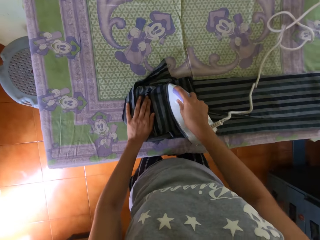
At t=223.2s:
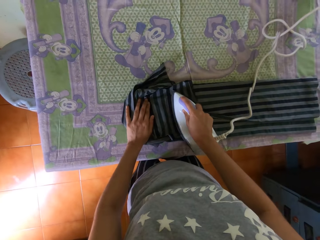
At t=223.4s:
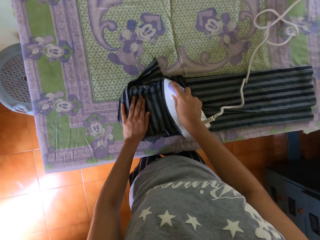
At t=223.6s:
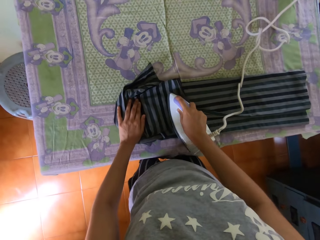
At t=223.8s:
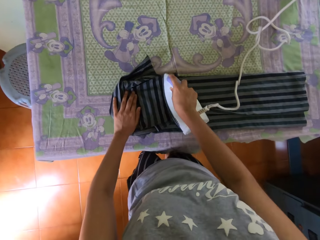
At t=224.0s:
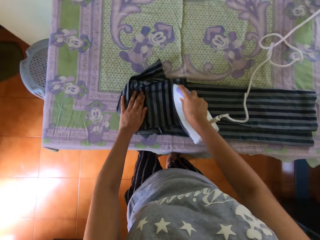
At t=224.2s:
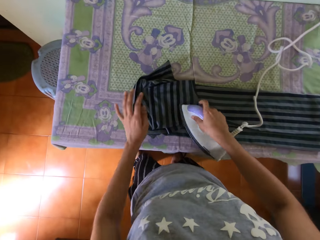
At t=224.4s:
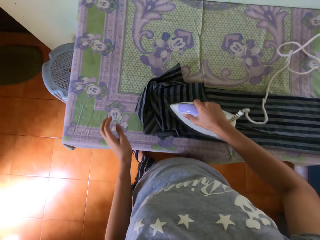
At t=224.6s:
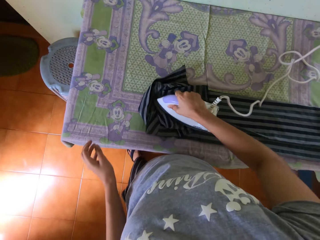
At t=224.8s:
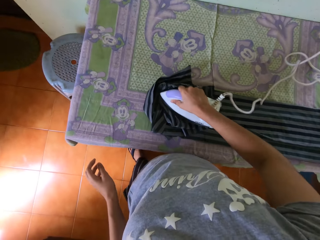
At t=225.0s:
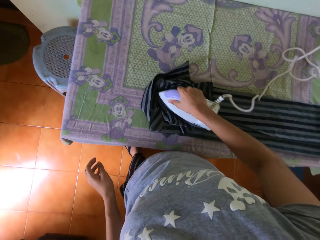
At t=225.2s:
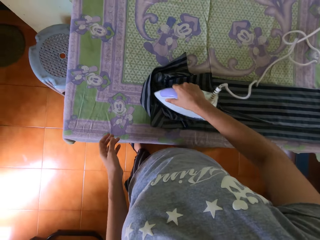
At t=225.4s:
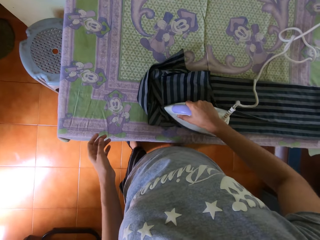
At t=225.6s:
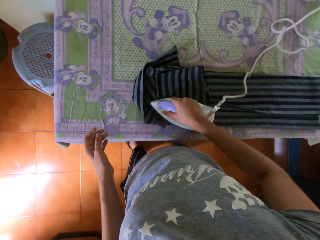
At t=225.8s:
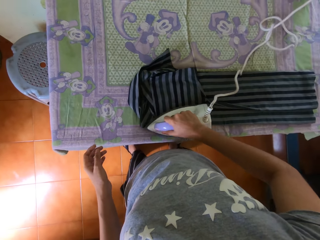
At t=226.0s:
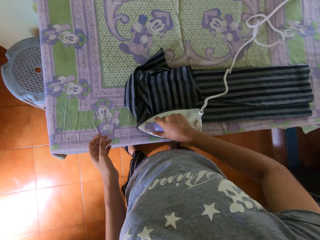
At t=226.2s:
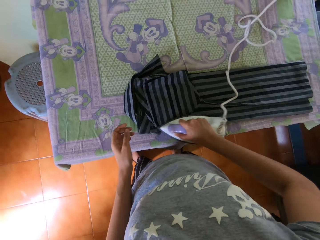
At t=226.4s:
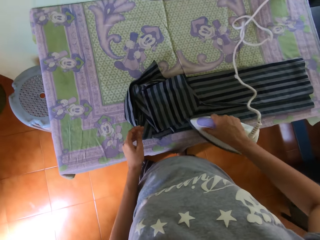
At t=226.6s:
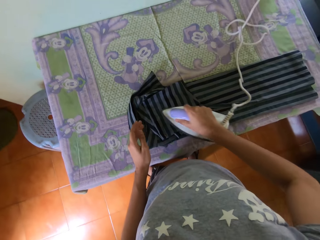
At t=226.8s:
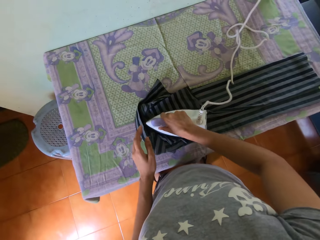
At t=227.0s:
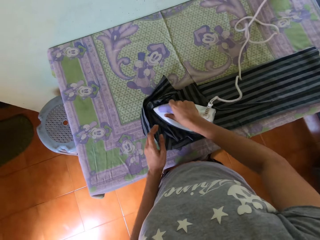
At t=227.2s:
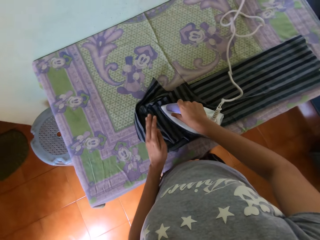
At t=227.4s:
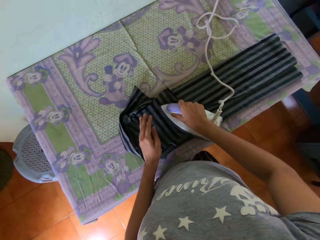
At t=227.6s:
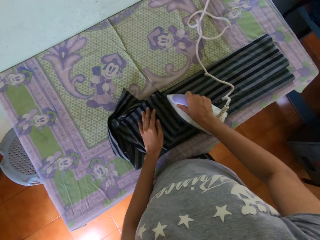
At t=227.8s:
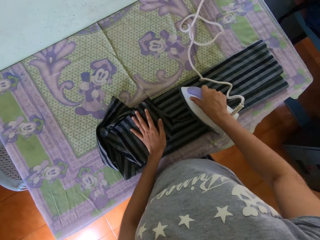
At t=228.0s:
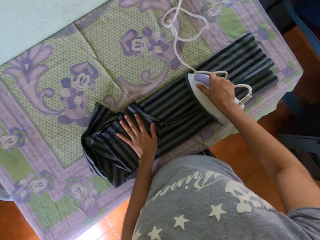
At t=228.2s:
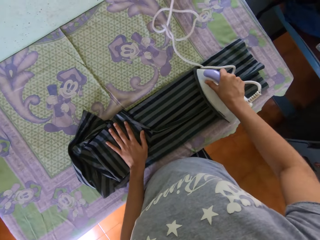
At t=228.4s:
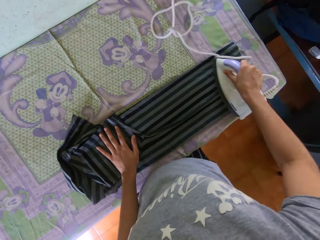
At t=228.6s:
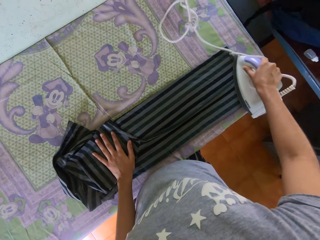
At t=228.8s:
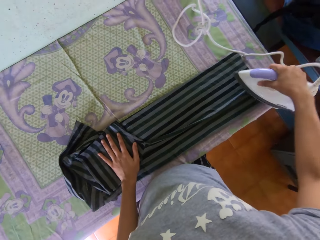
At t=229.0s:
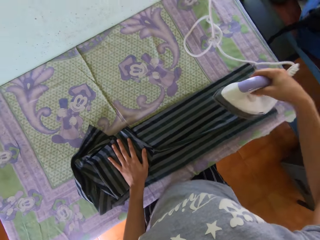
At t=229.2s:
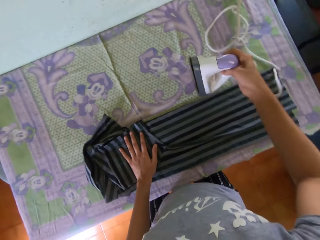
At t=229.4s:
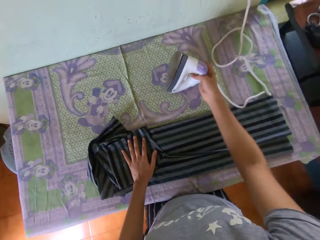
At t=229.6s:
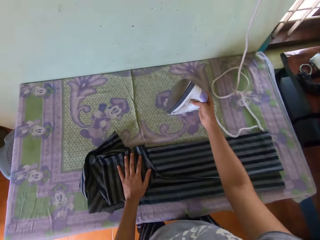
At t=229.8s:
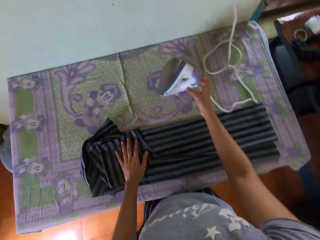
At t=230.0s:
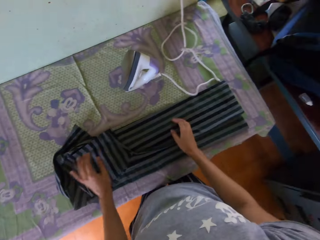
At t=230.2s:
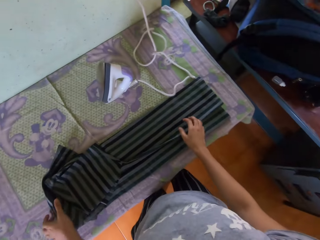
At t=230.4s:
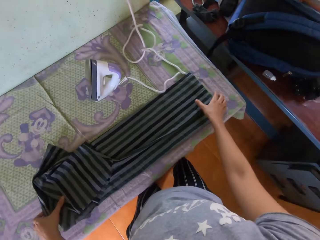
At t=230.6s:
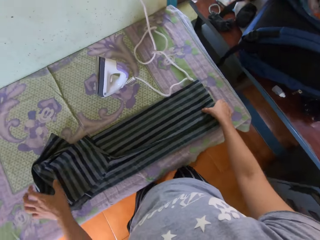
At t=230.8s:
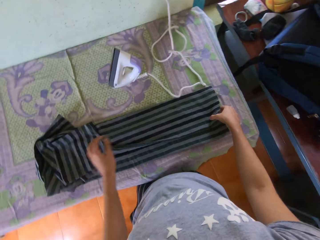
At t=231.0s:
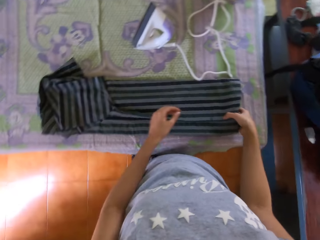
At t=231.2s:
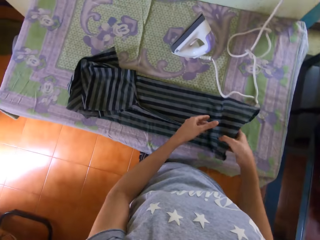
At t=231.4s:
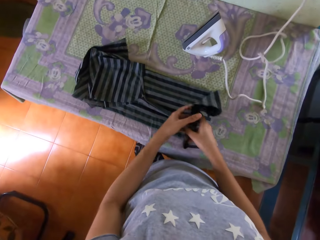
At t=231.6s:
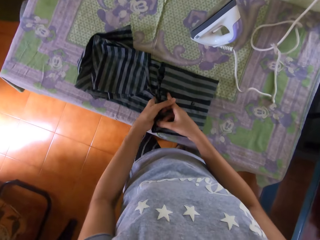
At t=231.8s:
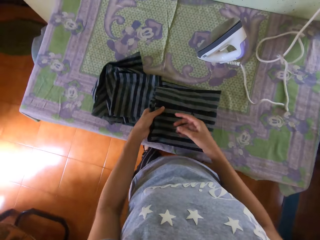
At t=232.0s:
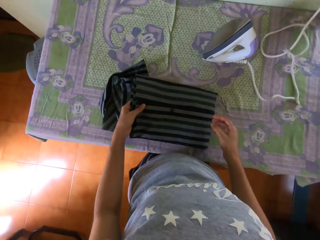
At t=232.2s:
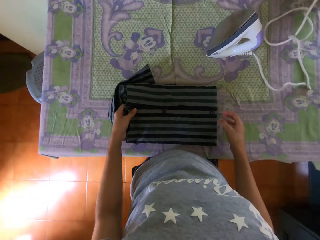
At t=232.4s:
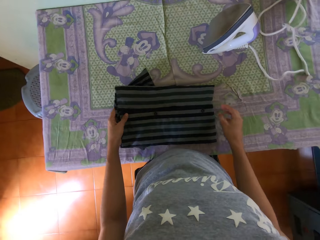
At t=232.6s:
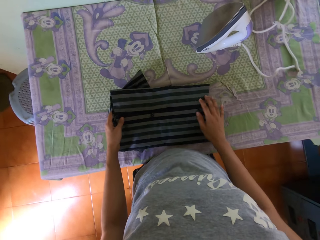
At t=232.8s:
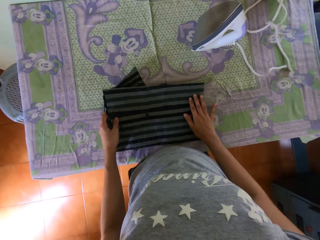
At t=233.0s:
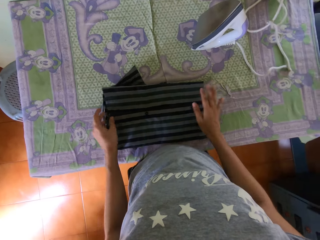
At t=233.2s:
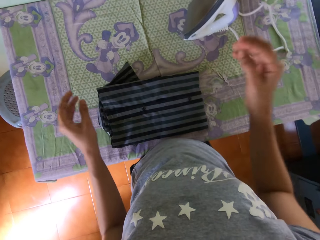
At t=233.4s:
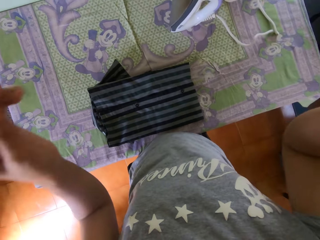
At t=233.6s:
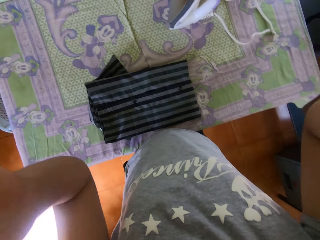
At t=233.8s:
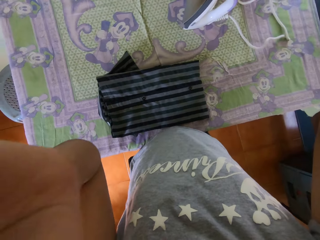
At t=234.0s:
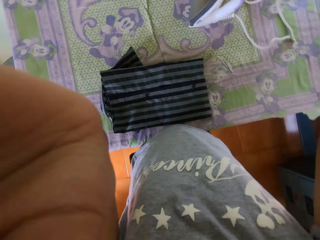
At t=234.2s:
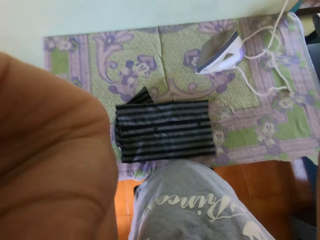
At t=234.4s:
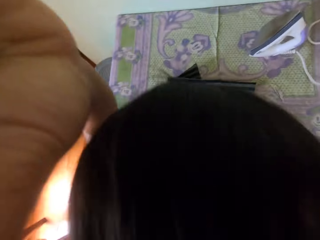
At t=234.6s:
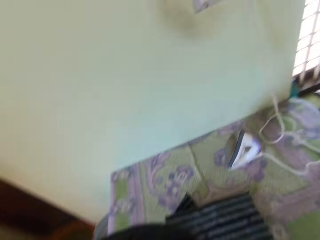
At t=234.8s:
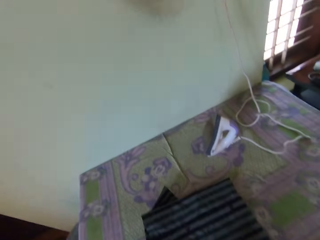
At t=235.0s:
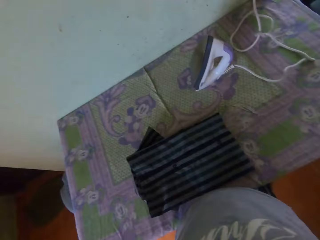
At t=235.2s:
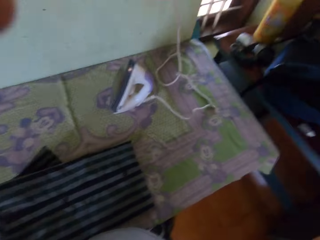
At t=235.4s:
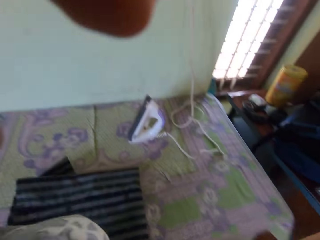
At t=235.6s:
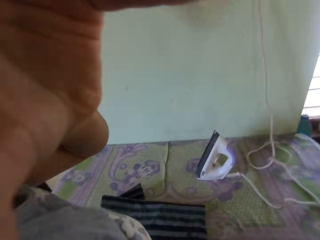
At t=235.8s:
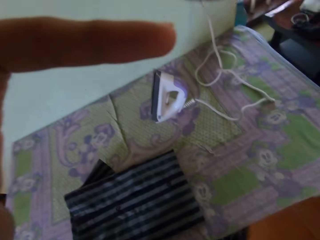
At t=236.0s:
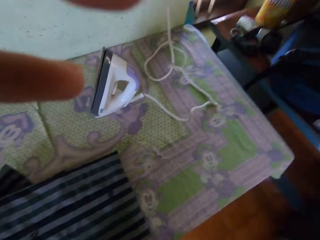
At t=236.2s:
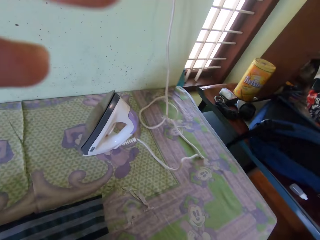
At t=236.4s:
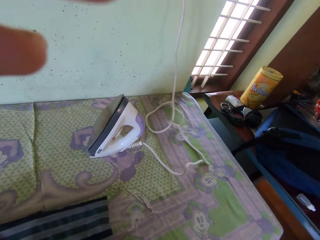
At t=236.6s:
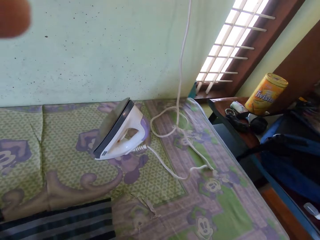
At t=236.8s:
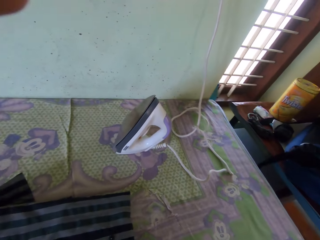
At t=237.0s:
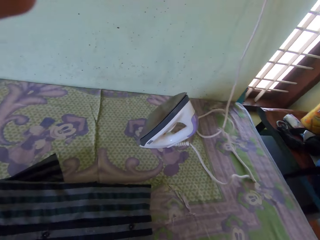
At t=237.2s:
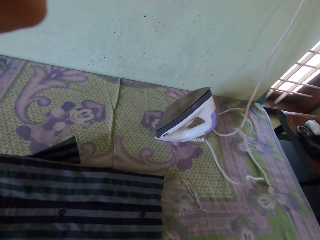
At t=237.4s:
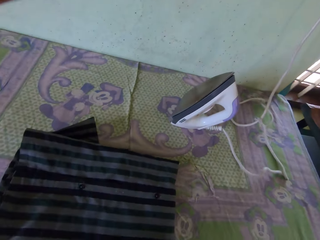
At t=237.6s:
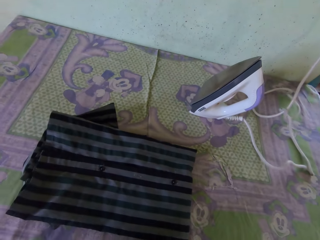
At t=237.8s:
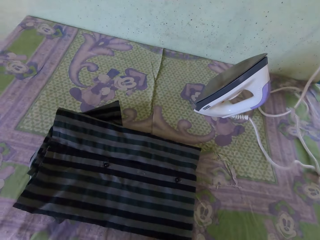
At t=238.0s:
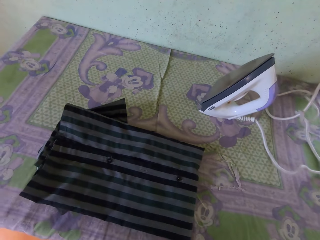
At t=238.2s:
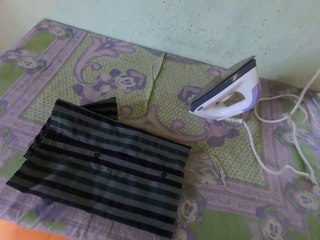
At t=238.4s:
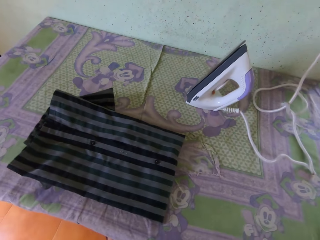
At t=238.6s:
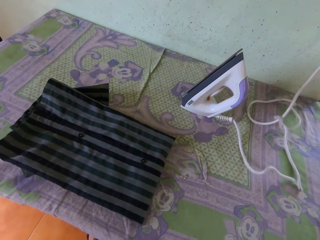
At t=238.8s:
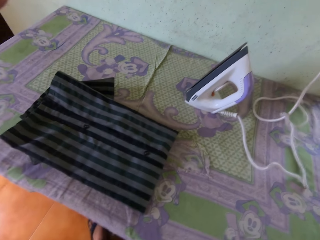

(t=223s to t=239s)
The camera wearer puts her left hand on the shirt on the table. She puts the iron on the table with her right hand. She folds the shirt on the table with both hands. She raises both hands and adjusts the camera on her head with both hands.

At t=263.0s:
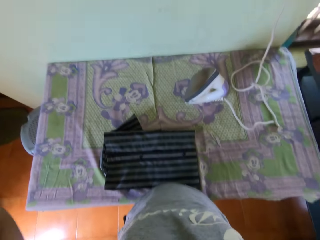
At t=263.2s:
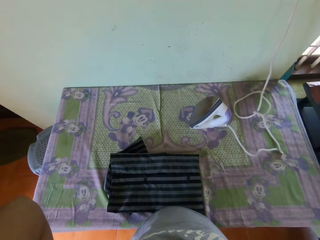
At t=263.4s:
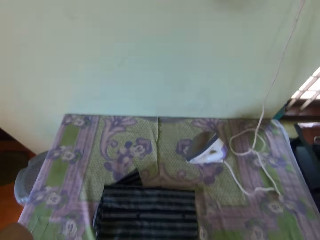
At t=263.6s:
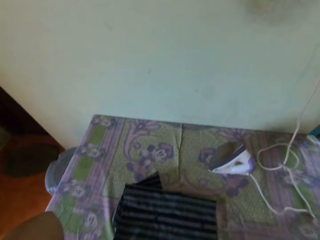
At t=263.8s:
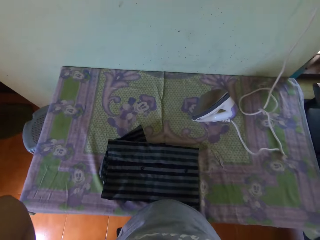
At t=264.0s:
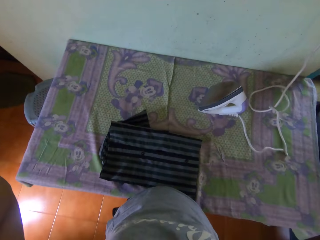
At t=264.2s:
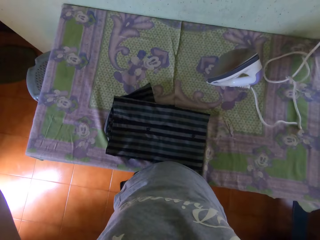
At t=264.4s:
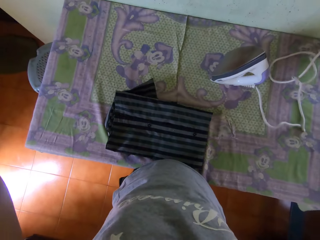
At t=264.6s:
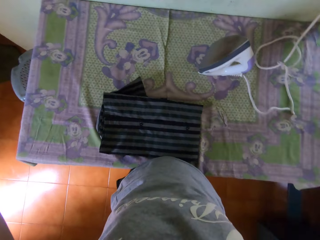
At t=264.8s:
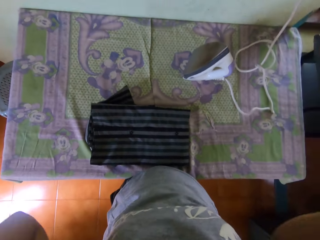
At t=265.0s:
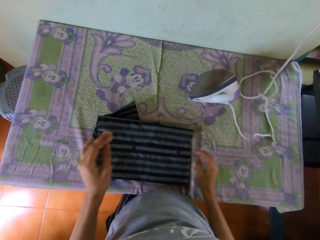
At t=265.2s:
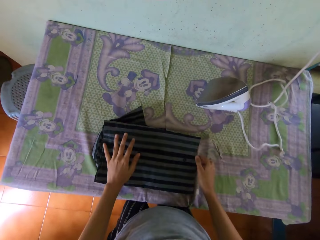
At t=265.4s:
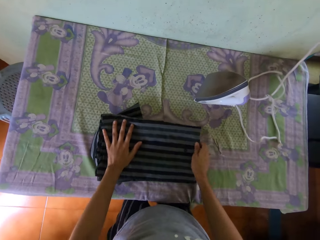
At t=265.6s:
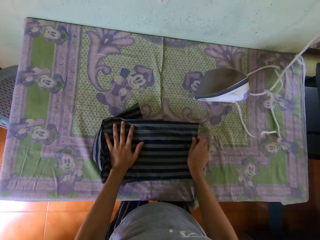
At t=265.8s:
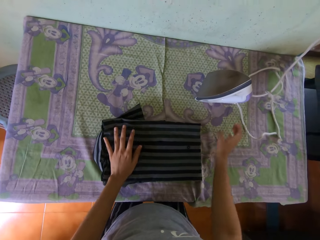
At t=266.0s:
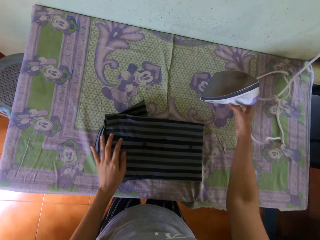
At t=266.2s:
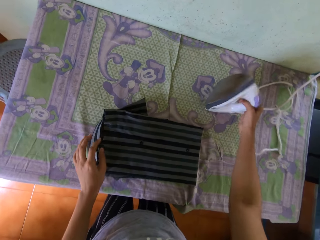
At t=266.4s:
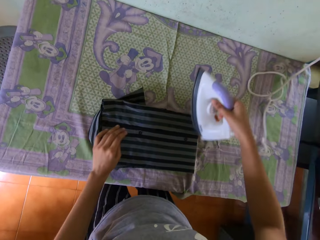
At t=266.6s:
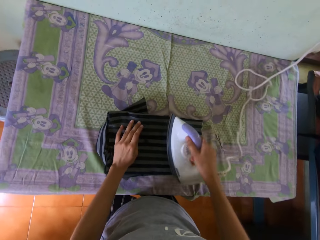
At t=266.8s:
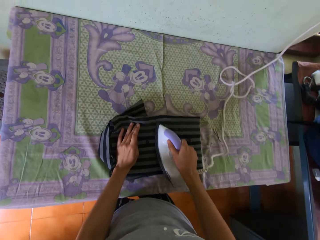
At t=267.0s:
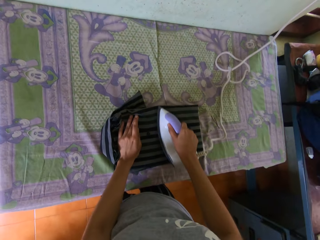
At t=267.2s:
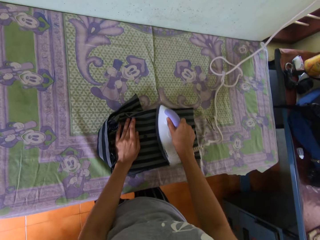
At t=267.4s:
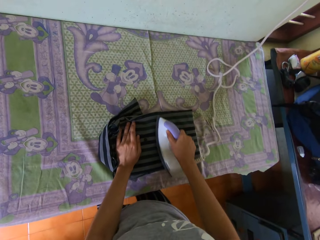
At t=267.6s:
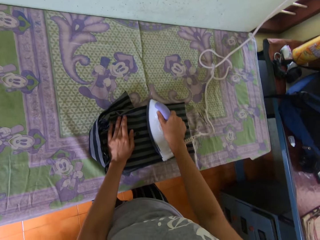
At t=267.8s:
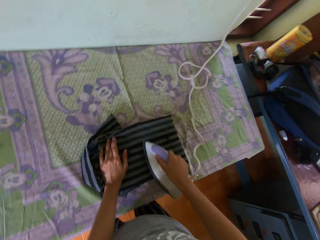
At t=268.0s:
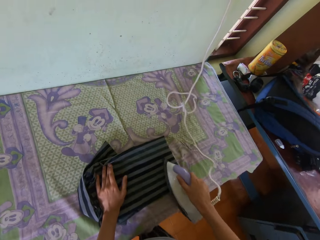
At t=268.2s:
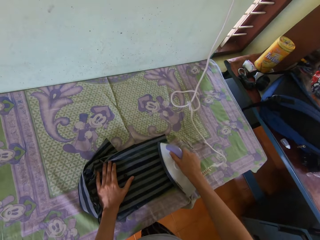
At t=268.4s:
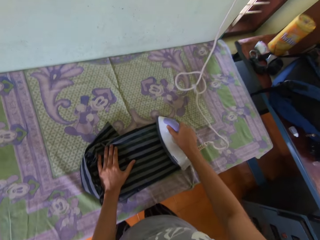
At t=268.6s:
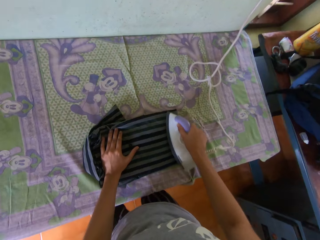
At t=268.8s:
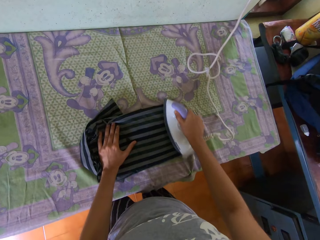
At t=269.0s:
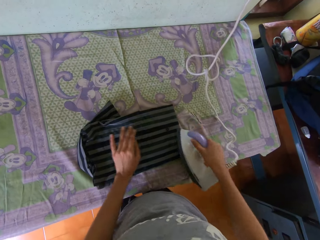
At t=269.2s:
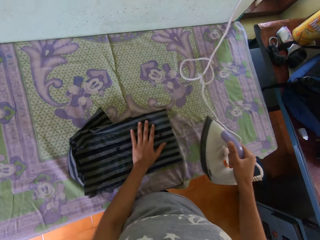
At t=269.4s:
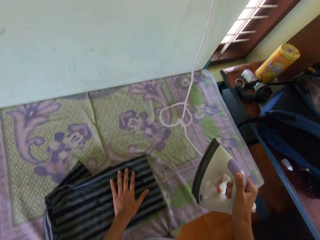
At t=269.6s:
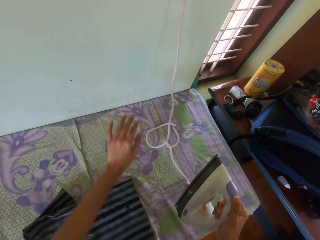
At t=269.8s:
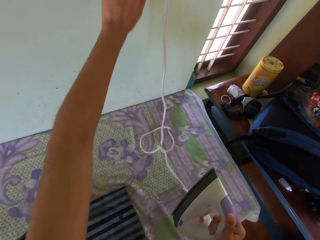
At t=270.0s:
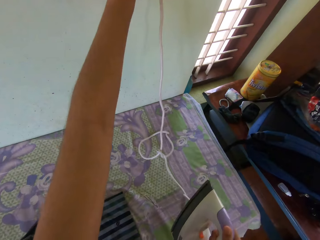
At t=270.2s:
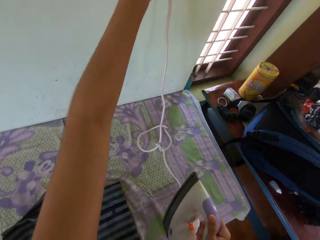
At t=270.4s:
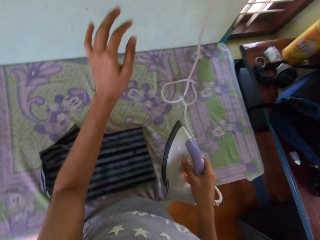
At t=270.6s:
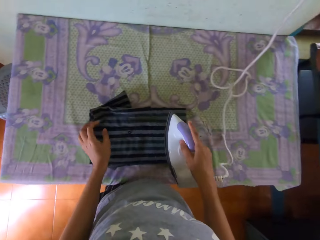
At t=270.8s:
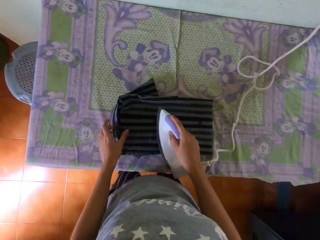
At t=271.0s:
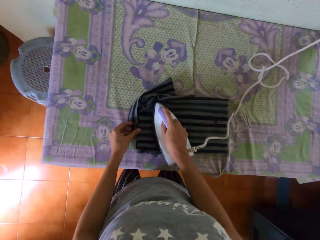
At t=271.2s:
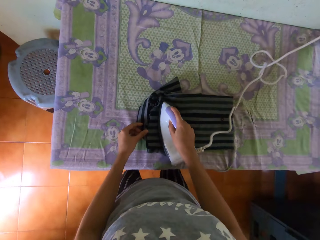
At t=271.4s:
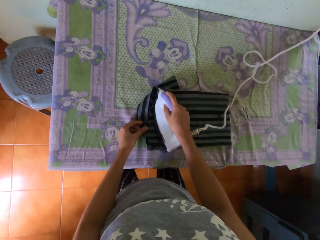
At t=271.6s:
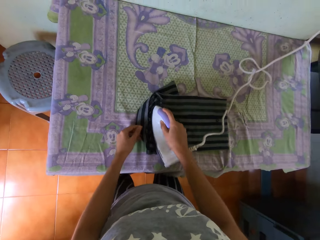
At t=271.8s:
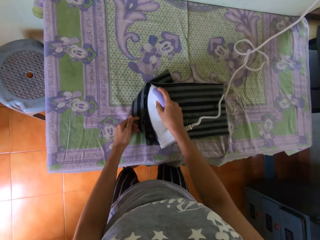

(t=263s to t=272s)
The camera wearer lowers both hands. She nudges the shirt on the table with both hands. She holds the shirt with both hands. She takes the iron from the table with her right hand. She puts her left hand on the shirt on the table. She irons the shirt on the table with the iron in her right hand. She puts her left hand on the shirt on the table. She stops ironing the shirt. She moves the left hand. She turns off the socket on the wall with her left hand. She irons the shirt on the table with the iron in her right hand. She holds the shirt on the table with her left hand.
